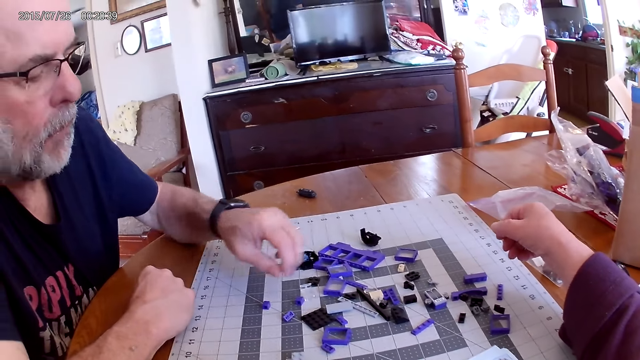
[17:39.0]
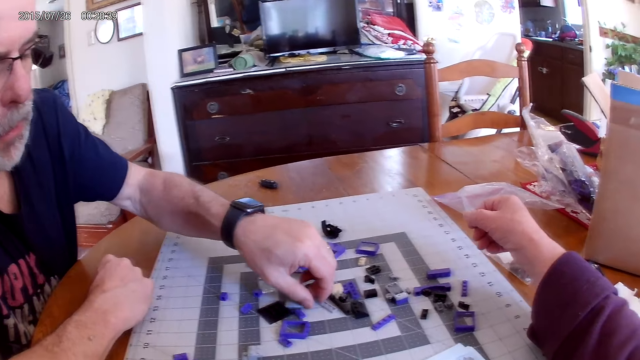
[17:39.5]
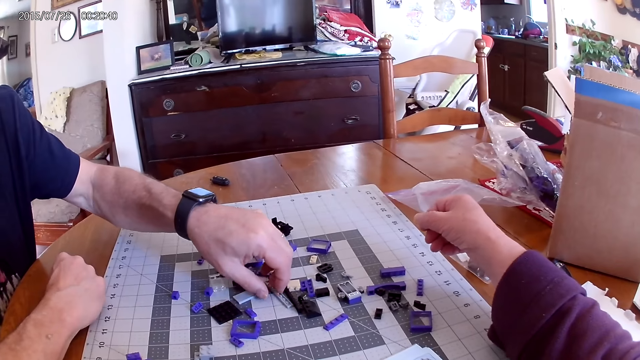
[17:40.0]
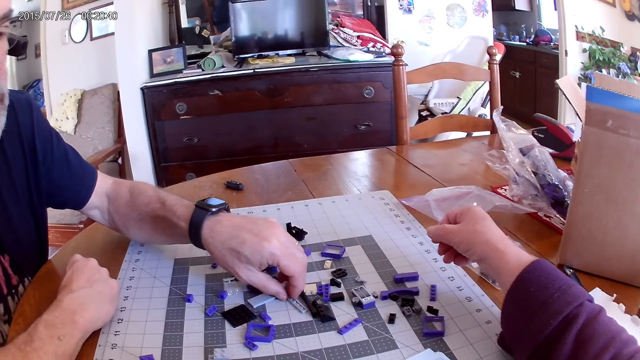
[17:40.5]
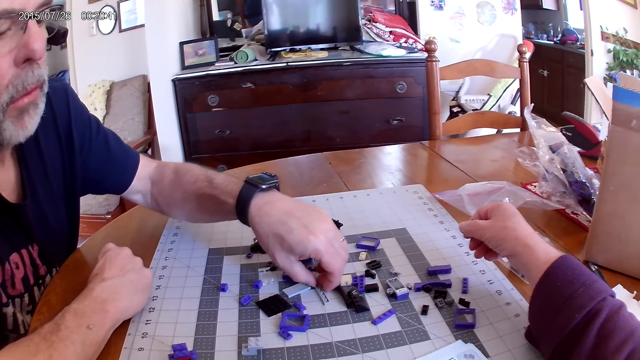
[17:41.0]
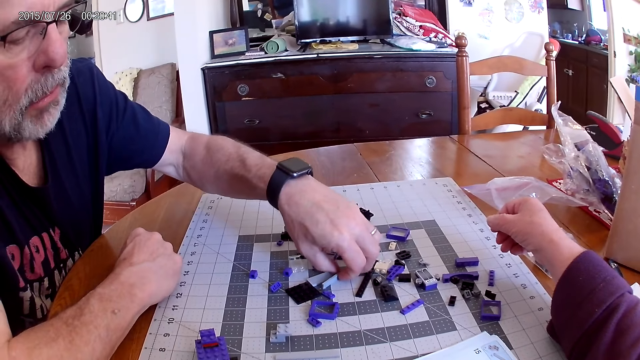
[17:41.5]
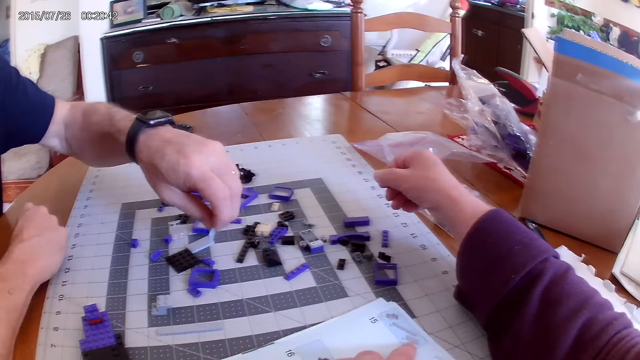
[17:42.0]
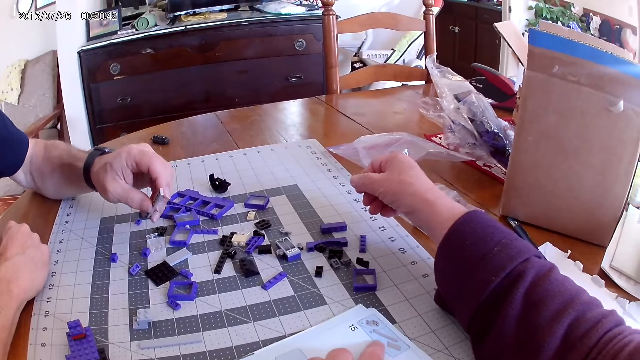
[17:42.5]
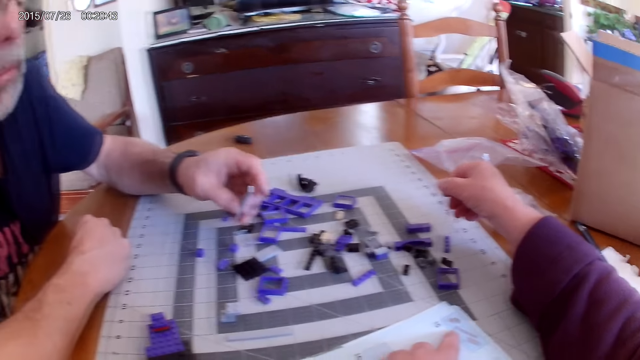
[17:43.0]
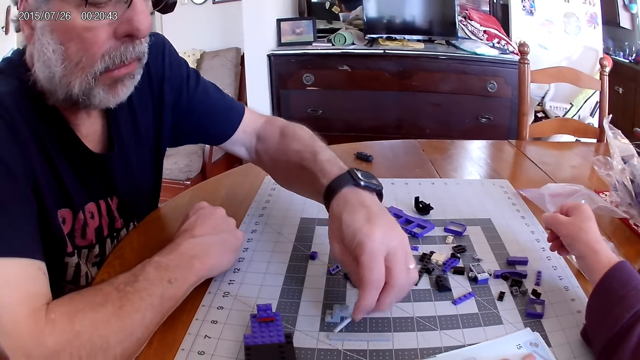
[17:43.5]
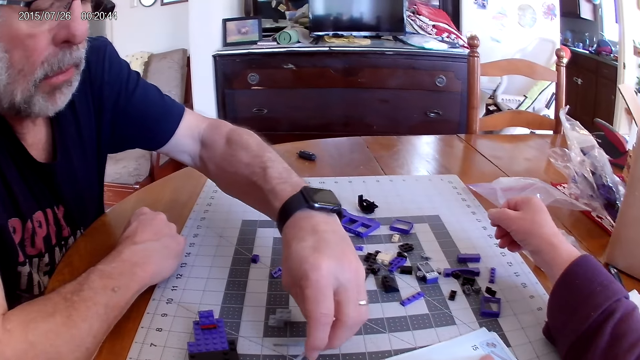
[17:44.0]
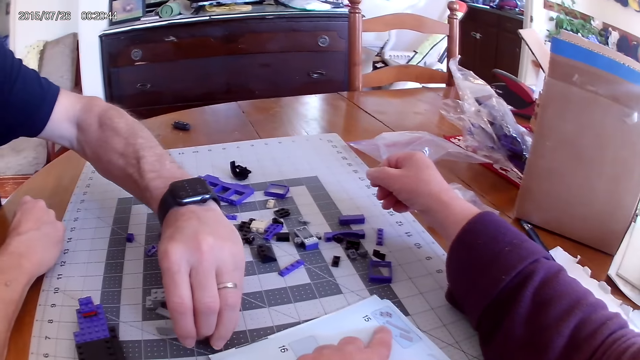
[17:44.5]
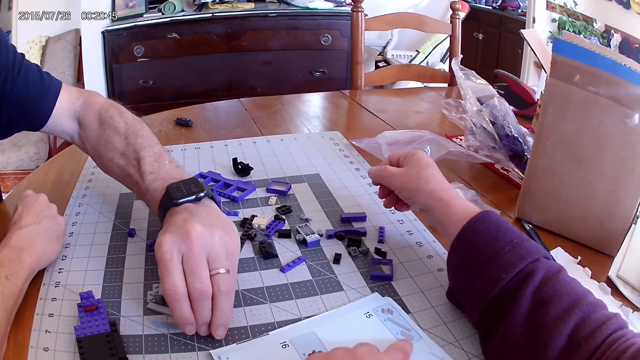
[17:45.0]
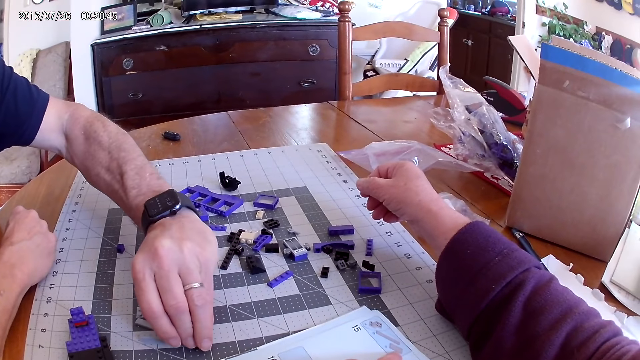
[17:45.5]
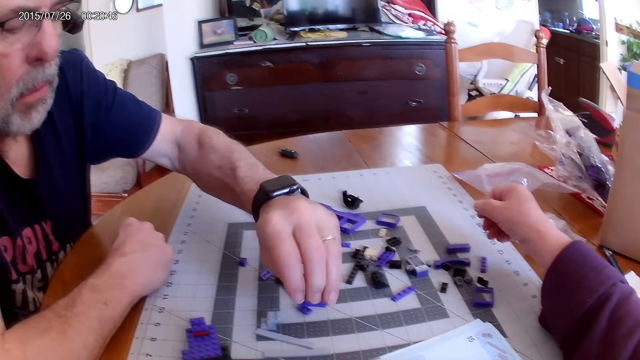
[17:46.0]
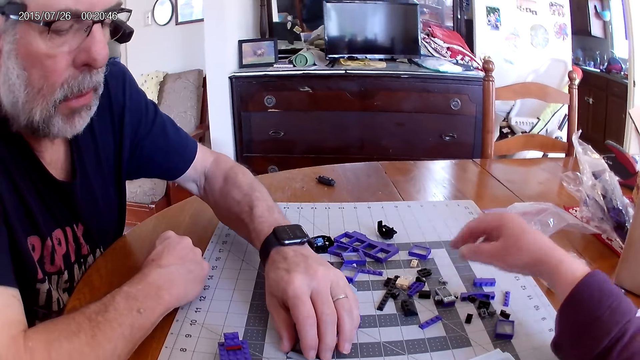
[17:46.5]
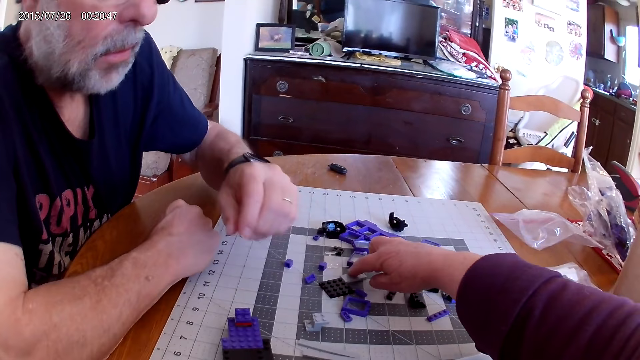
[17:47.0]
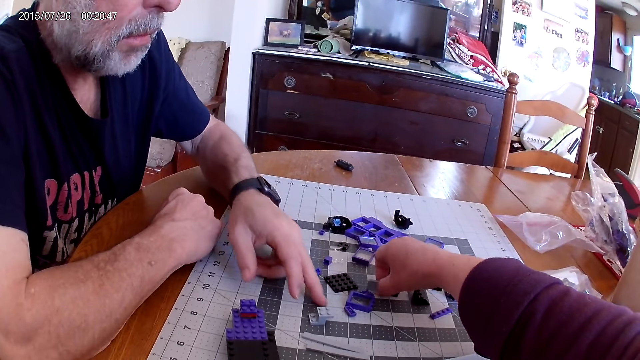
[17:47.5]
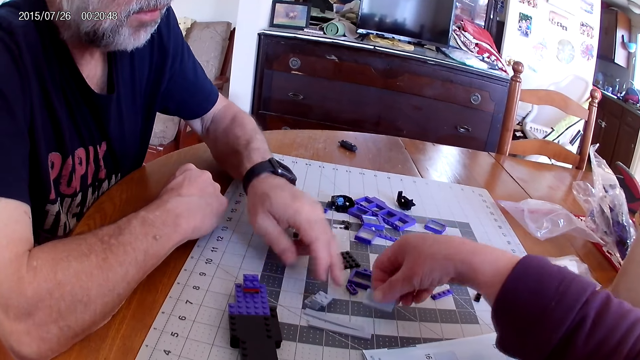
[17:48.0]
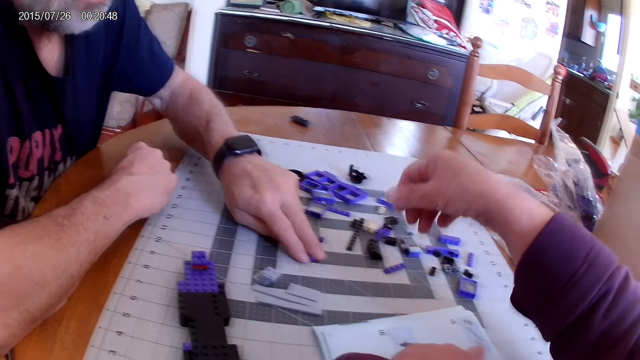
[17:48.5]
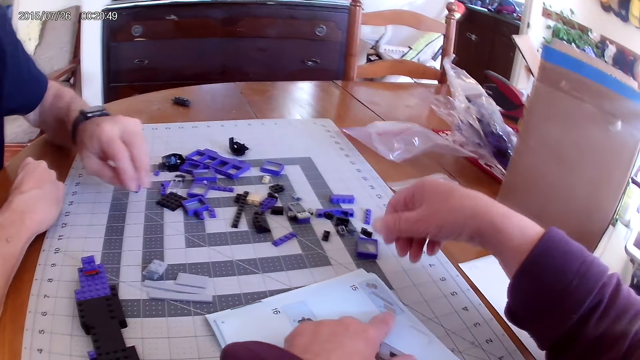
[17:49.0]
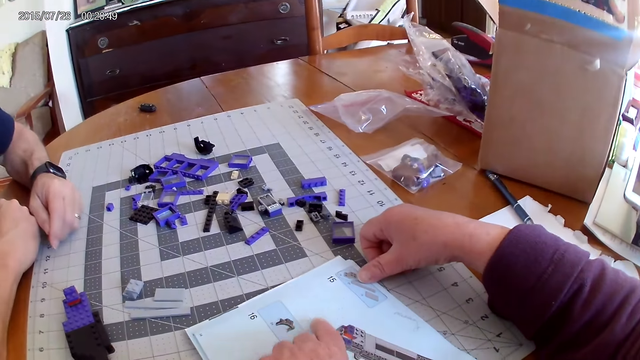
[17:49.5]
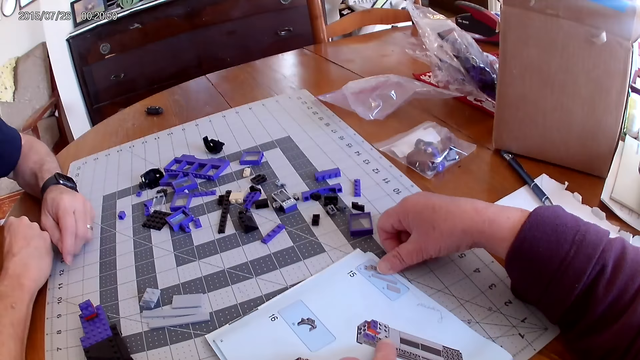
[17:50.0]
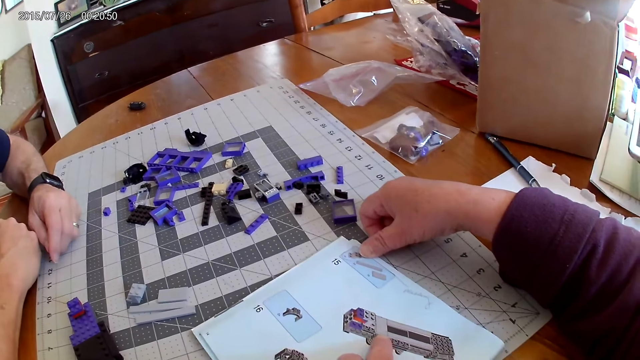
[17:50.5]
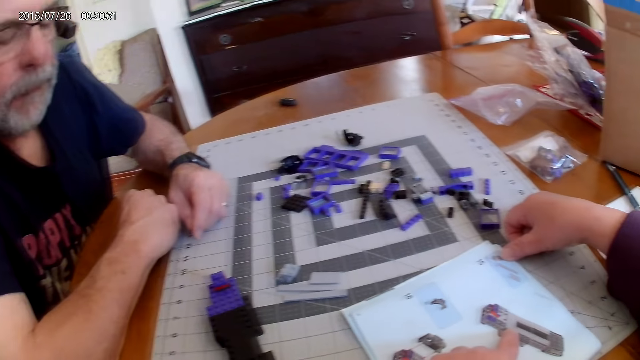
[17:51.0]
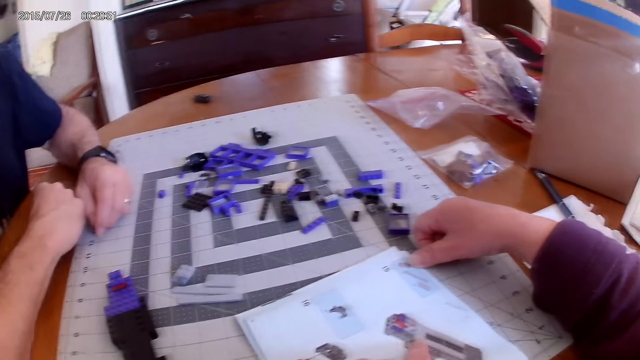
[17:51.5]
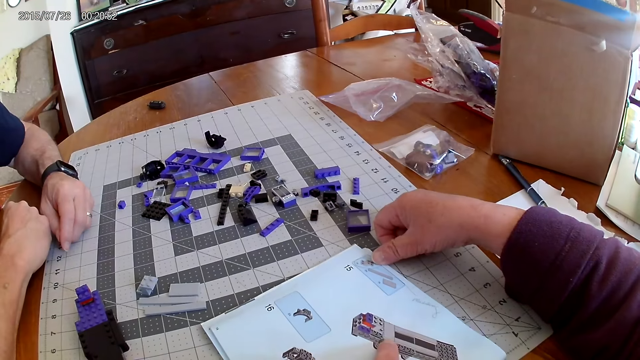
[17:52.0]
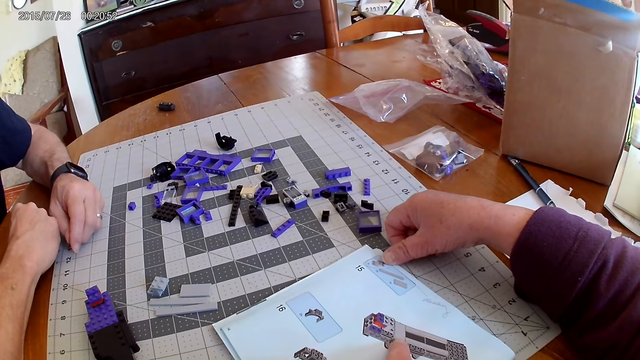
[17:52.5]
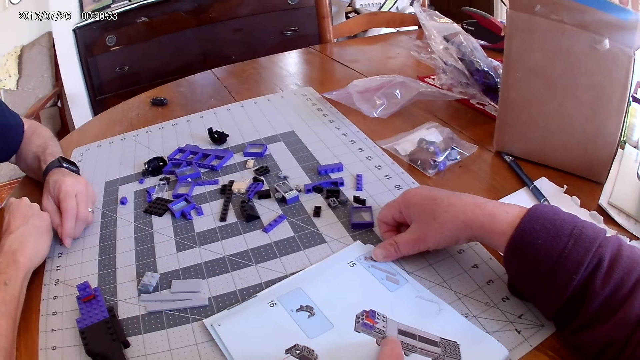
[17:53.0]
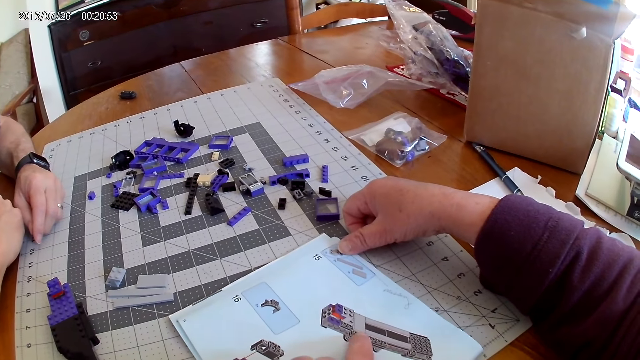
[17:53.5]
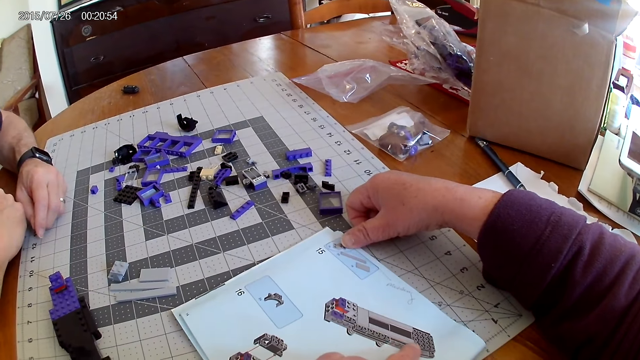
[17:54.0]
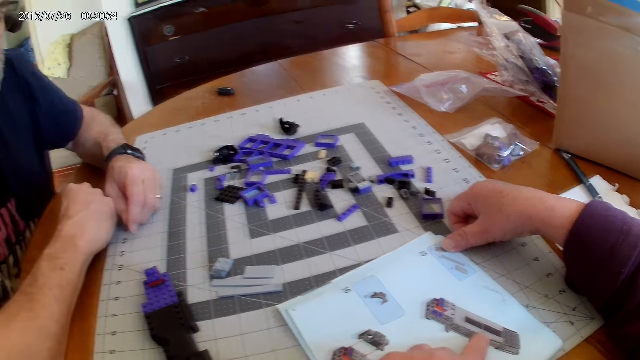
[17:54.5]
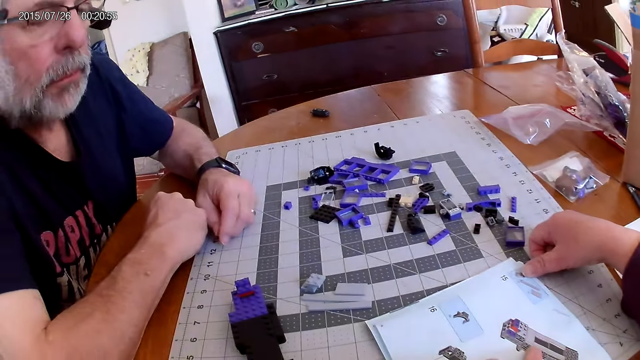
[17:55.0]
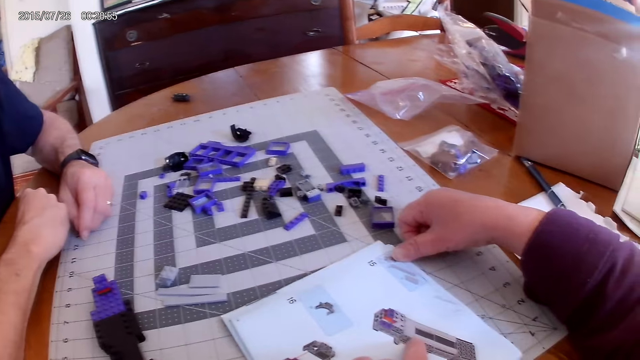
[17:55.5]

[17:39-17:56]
A man picks up the plastic piece and places the plastic piece on the table. The camera wearer picks up a plastic piece and looks at the instructional manual book.

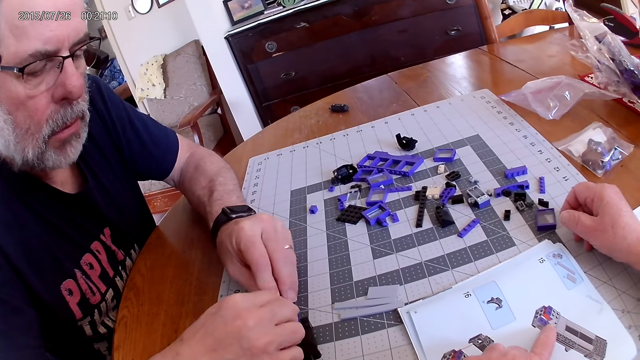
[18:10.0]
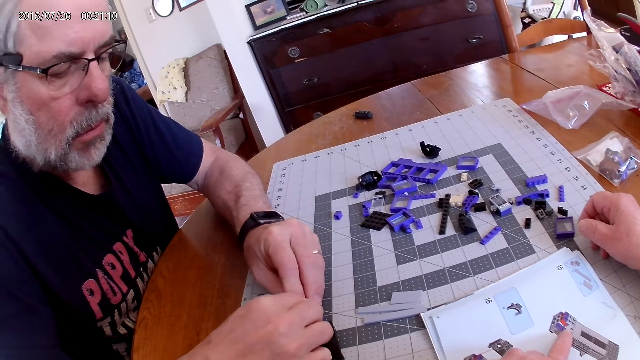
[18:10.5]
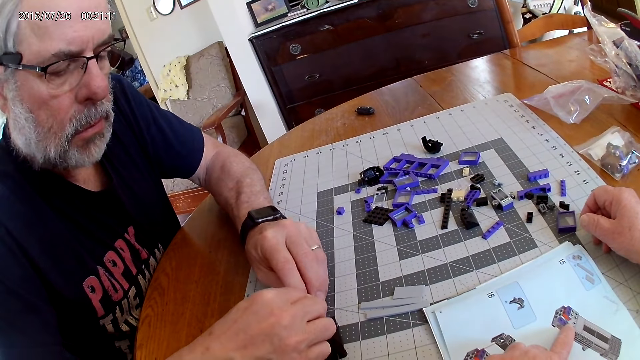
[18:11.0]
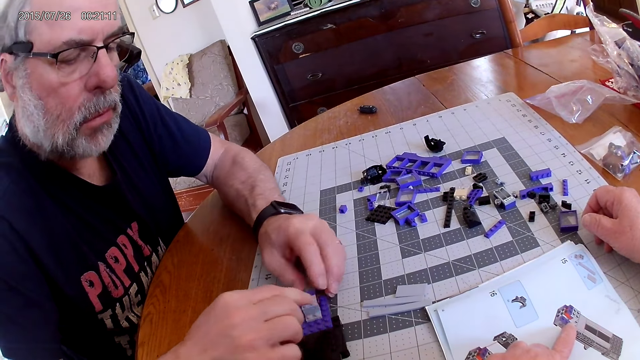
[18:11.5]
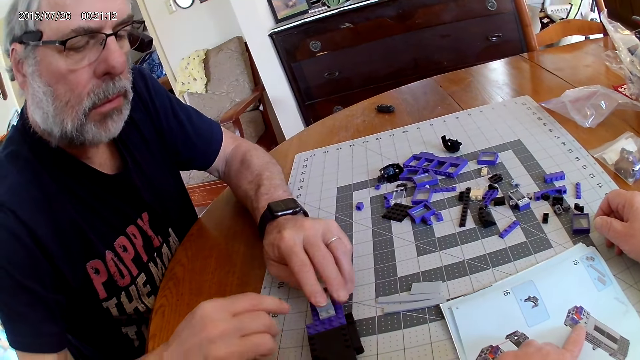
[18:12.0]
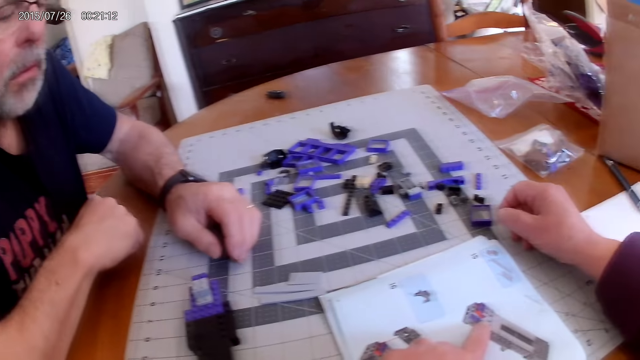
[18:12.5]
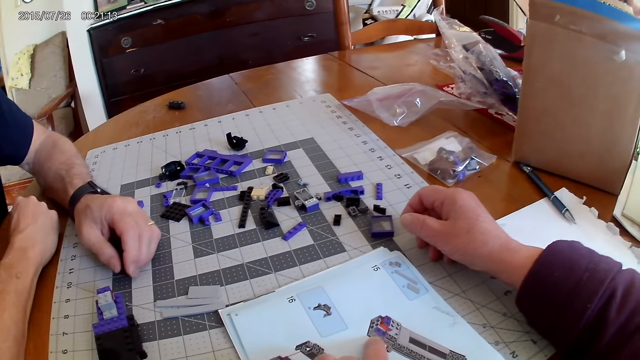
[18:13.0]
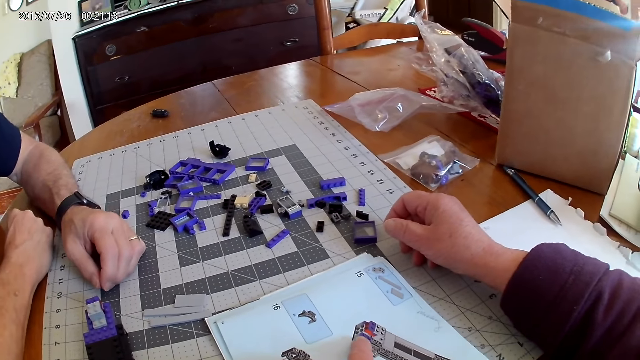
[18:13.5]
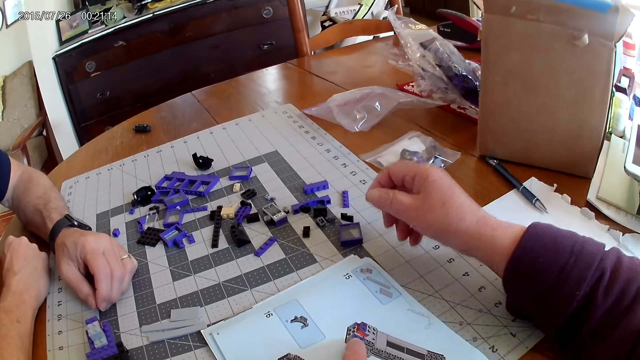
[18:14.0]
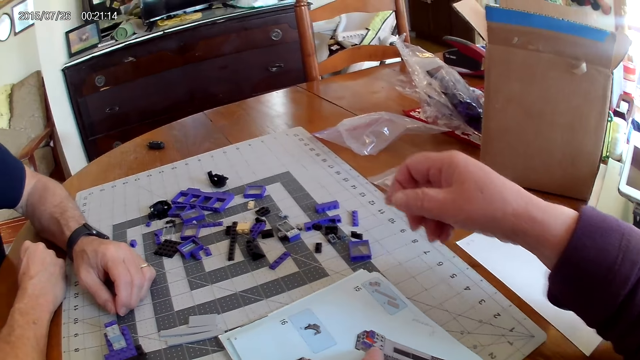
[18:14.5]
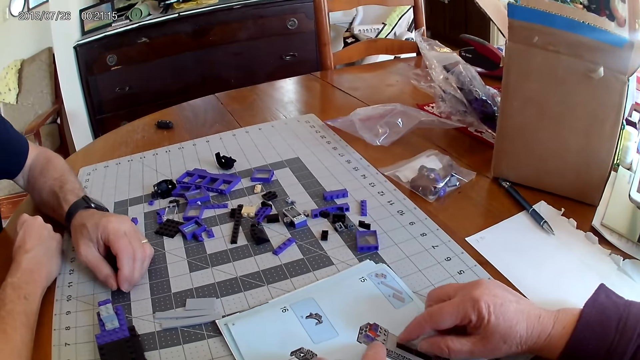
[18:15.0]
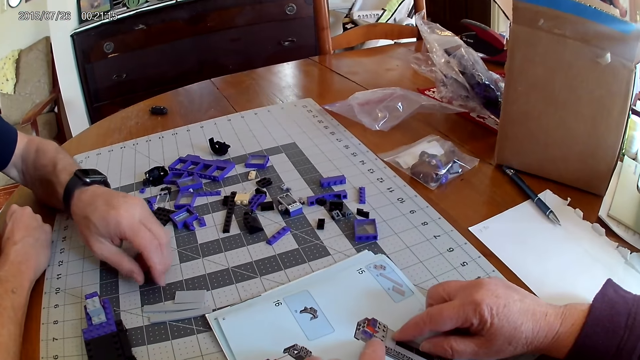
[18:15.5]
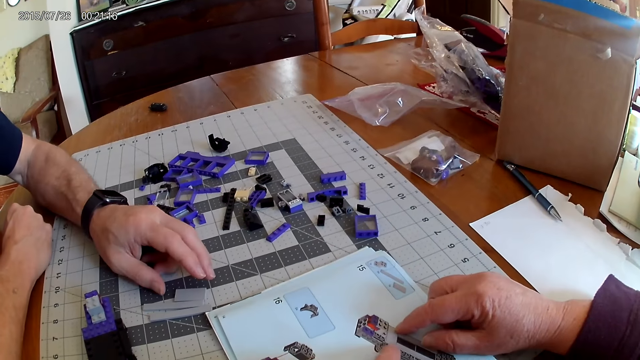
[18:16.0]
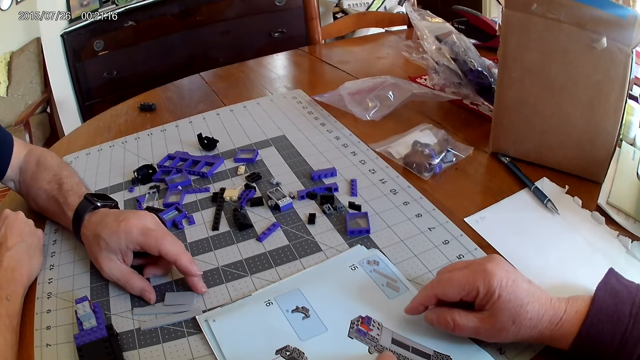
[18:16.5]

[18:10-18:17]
A man fixes the plastic pieces. The camera wearer looks at the instructional manual book and points at the instructional manual book.
